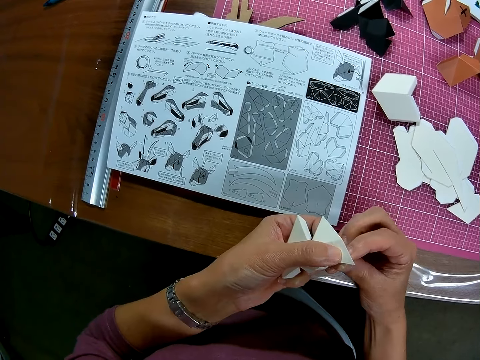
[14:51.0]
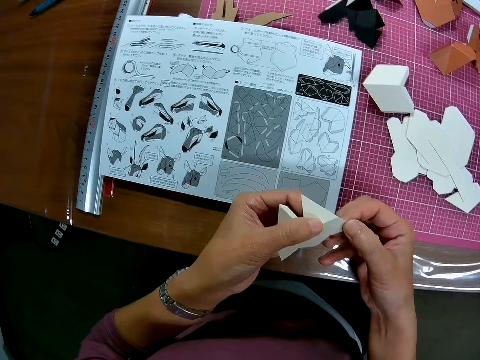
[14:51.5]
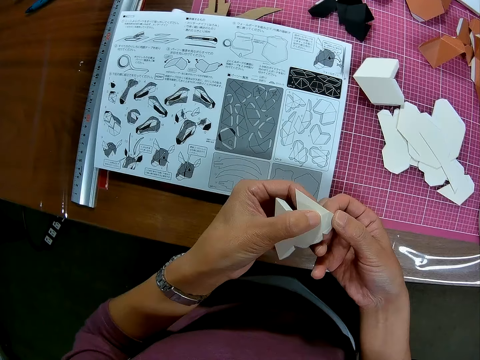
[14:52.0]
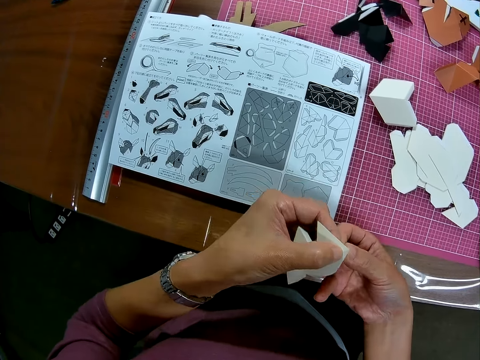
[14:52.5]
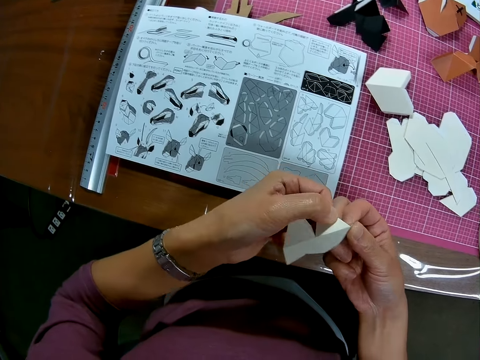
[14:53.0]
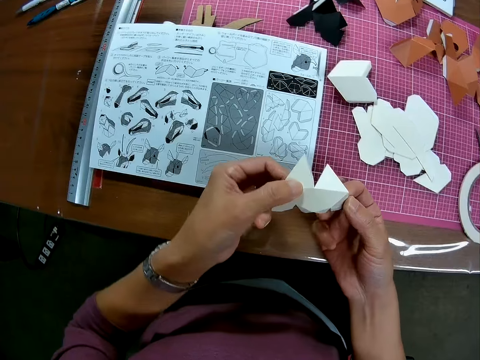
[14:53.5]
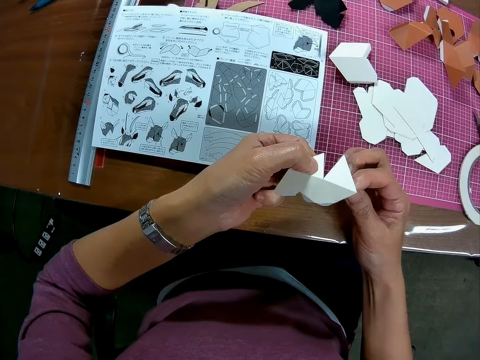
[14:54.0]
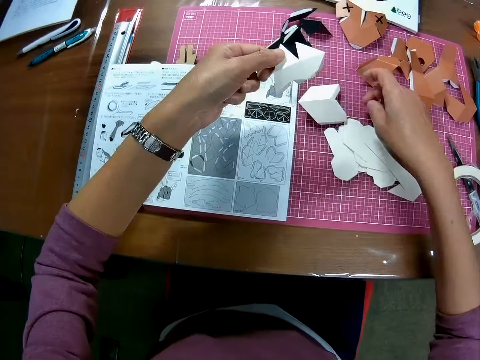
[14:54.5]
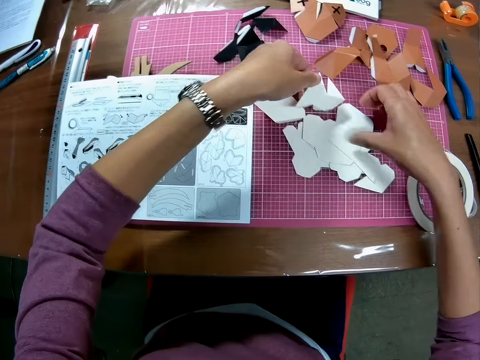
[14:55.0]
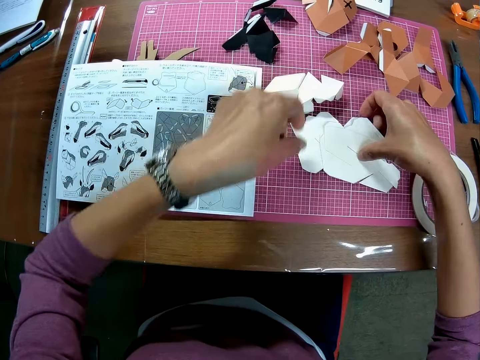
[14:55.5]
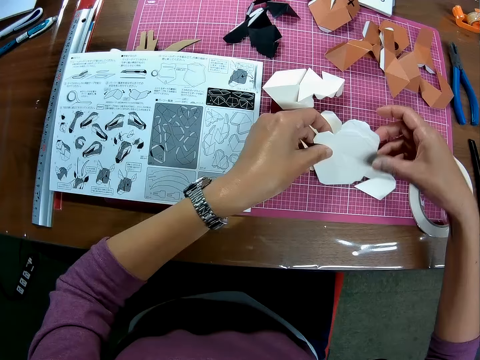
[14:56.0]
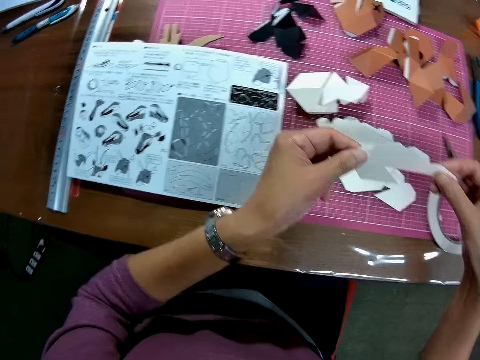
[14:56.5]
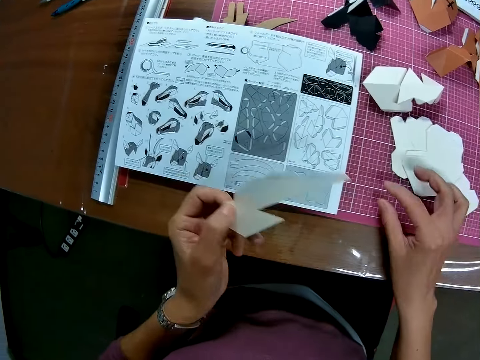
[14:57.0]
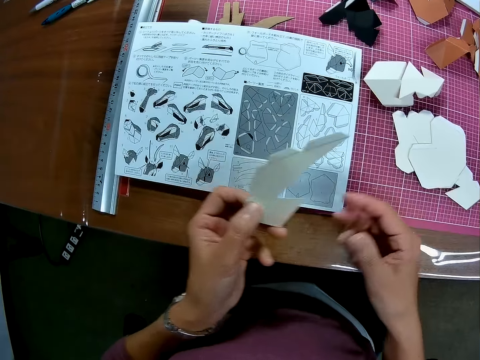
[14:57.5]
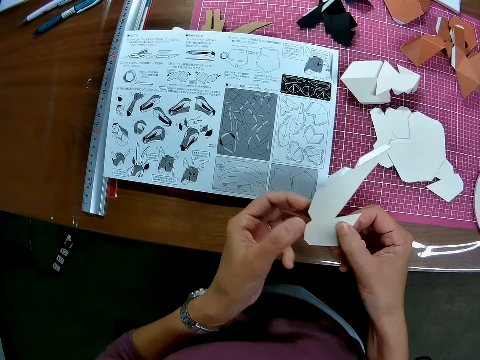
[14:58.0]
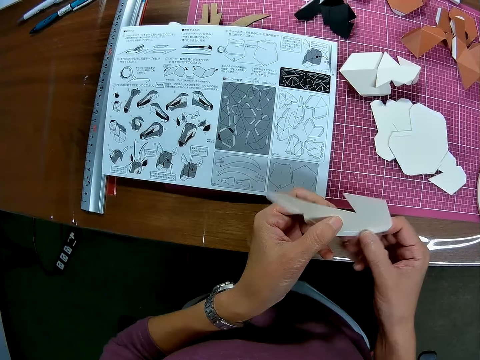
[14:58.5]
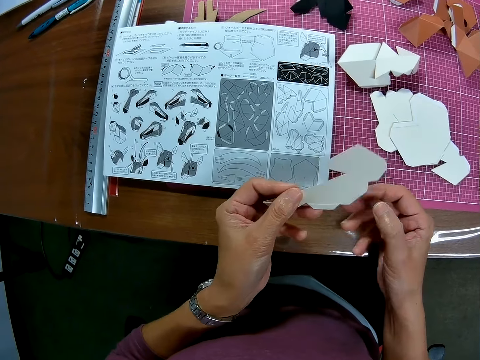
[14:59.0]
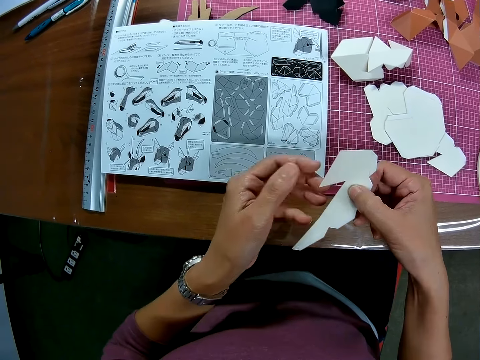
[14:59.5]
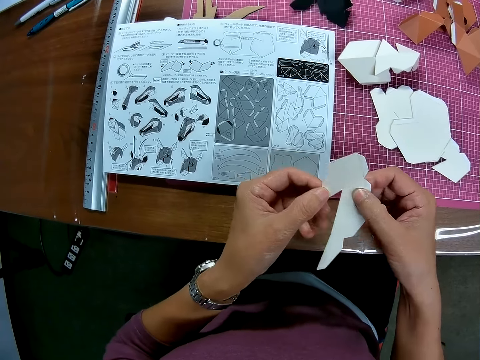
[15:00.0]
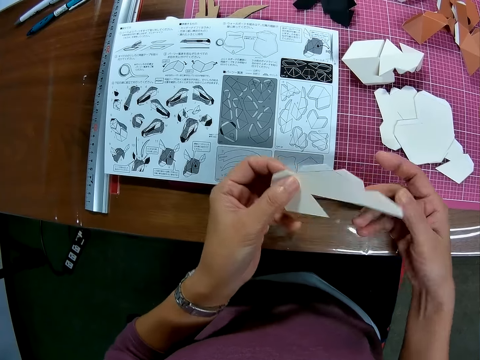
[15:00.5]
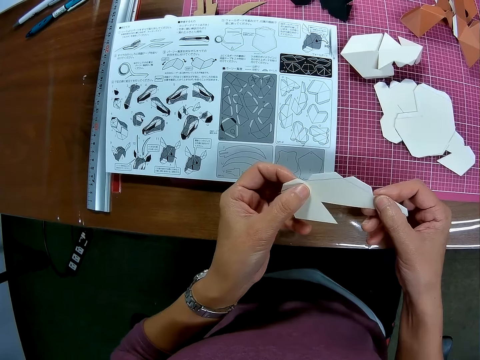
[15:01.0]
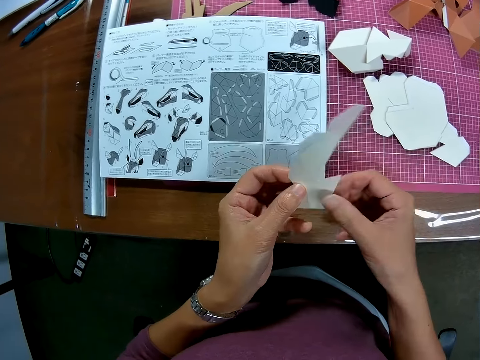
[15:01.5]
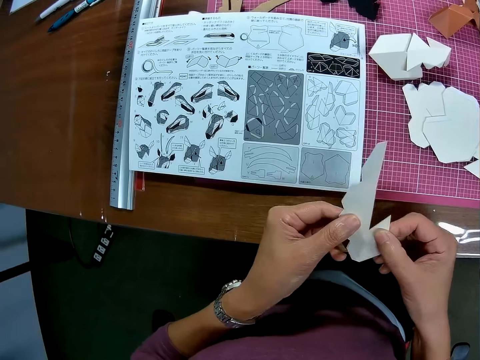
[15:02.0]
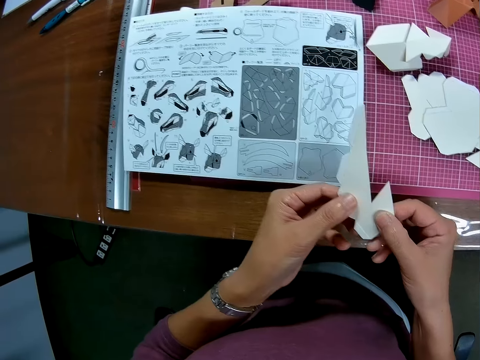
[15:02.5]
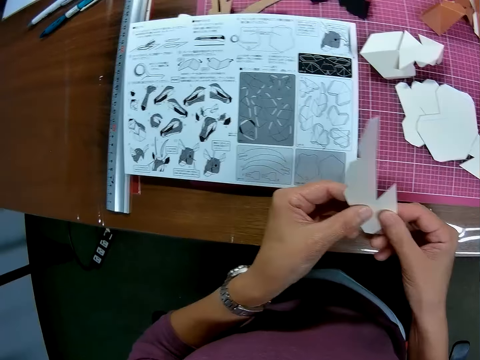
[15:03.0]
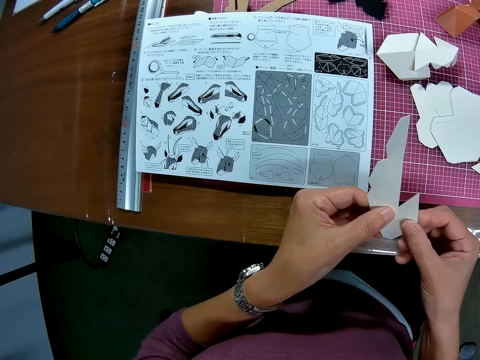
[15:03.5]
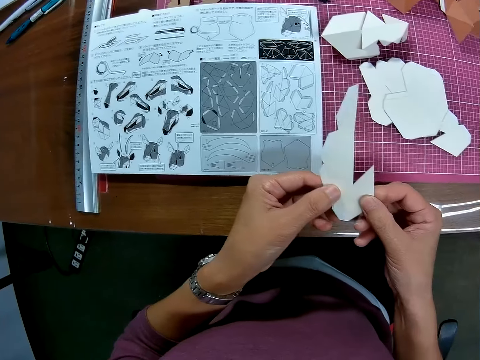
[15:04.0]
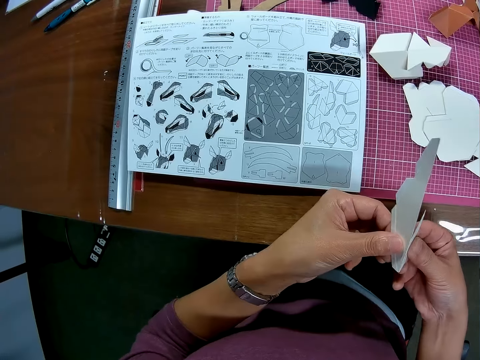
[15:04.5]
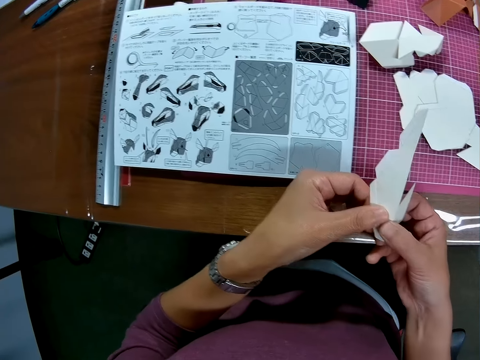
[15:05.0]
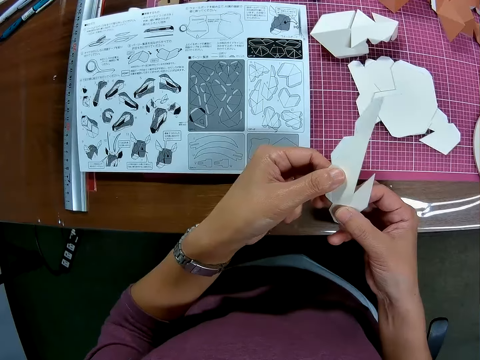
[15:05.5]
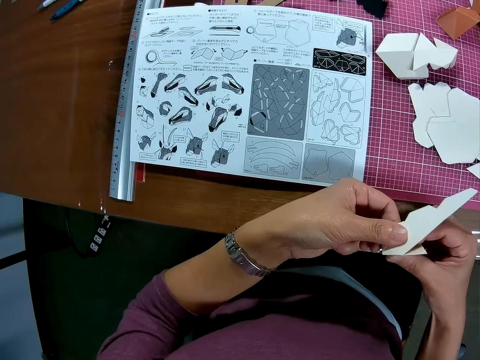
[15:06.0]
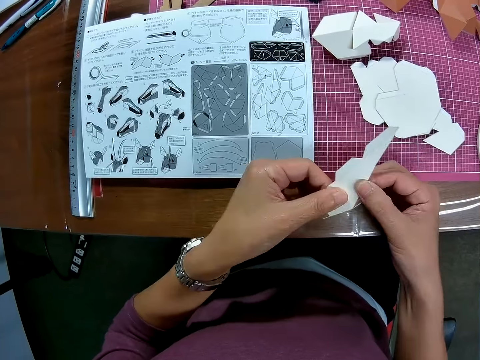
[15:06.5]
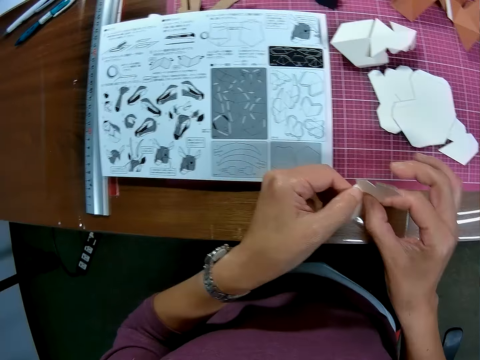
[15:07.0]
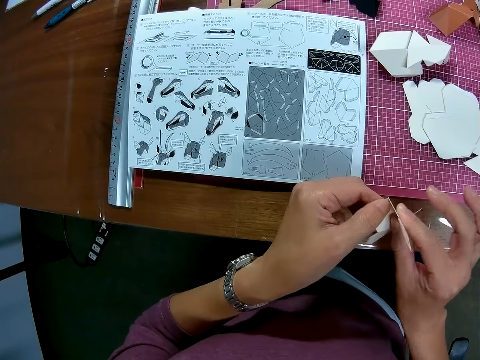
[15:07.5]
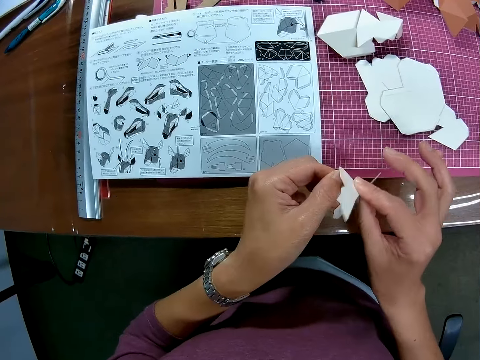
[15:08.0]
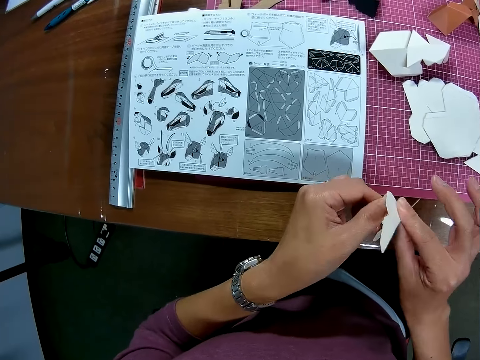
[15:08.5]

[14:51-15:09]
The camera wearer drops the paper on the table with his left hand. He picks up another paper on the table. He turns the paper with both hands and folds the paper with both hands.

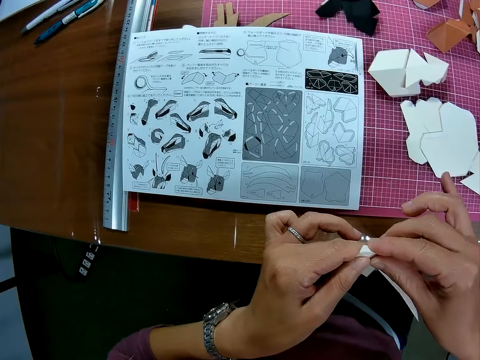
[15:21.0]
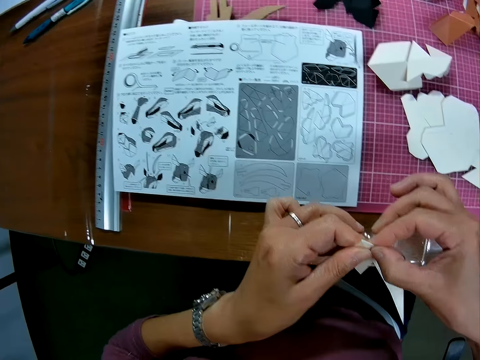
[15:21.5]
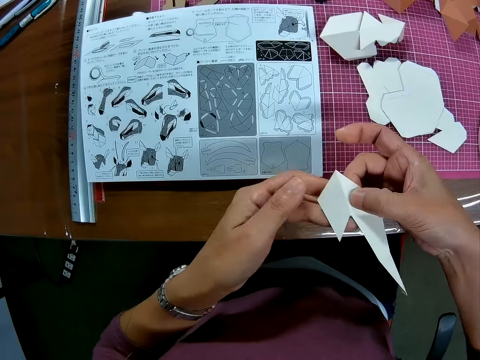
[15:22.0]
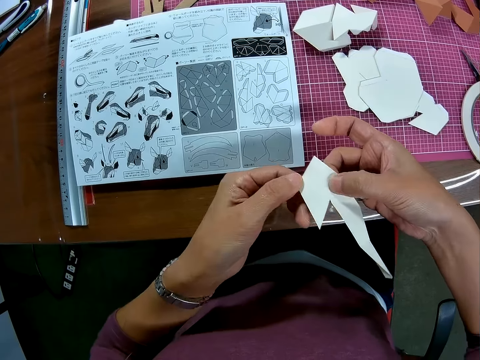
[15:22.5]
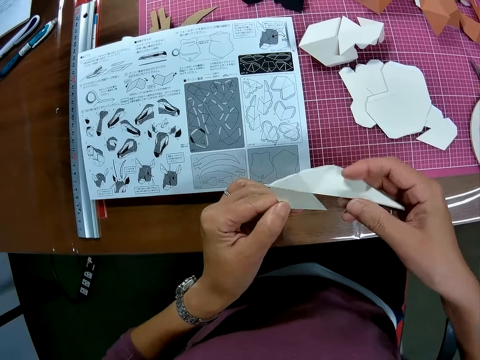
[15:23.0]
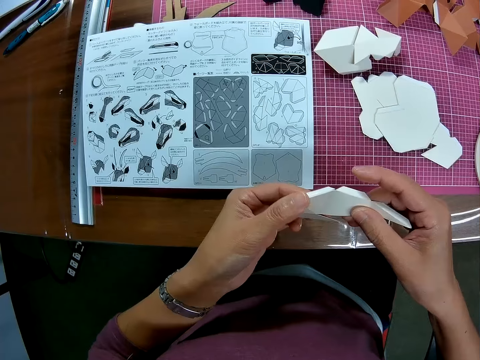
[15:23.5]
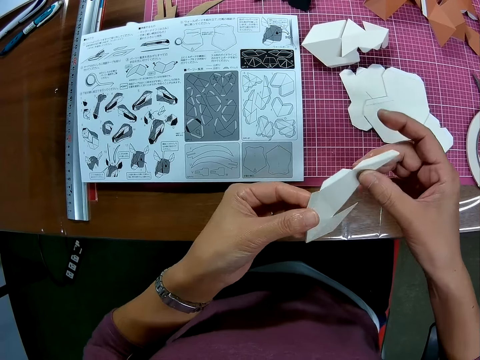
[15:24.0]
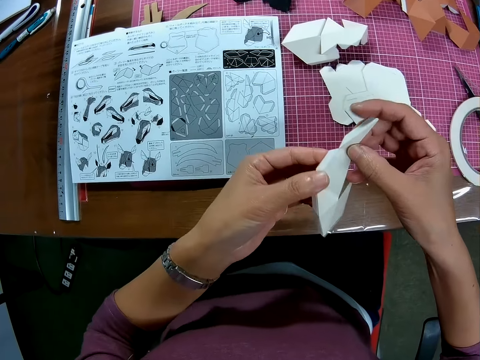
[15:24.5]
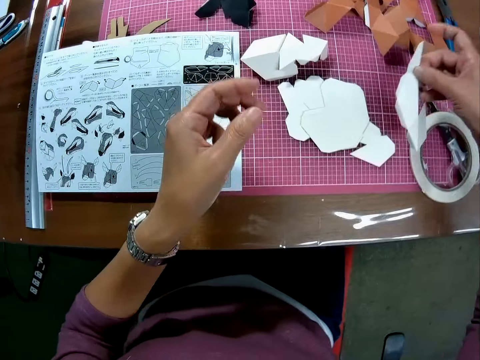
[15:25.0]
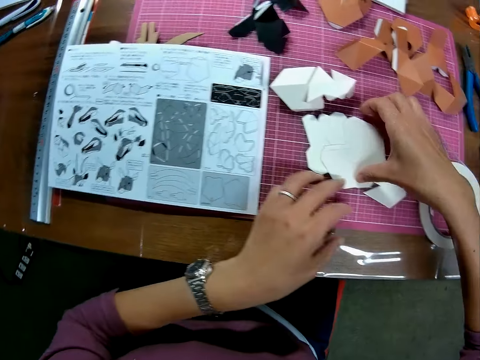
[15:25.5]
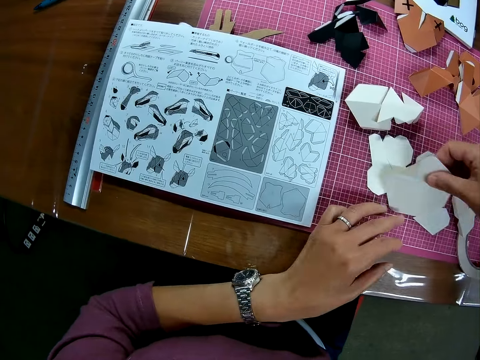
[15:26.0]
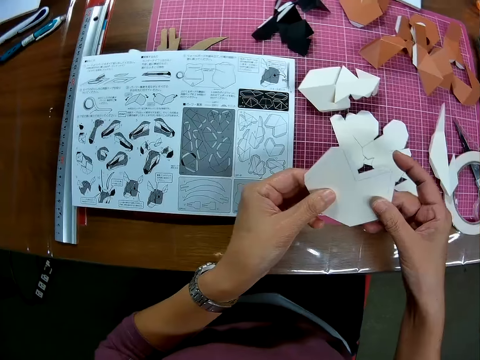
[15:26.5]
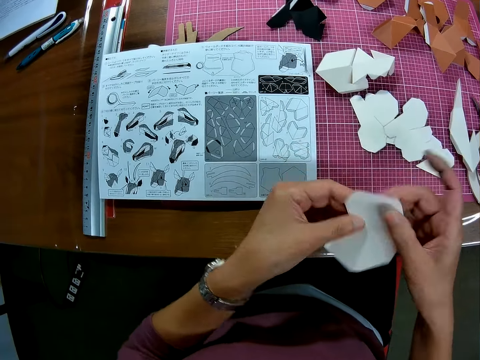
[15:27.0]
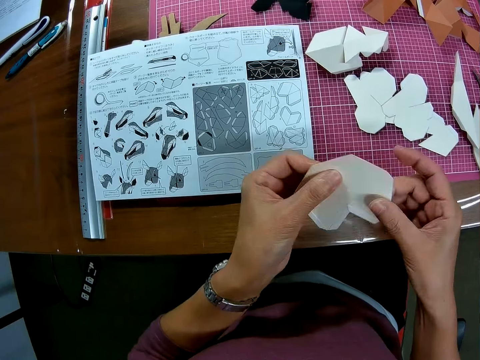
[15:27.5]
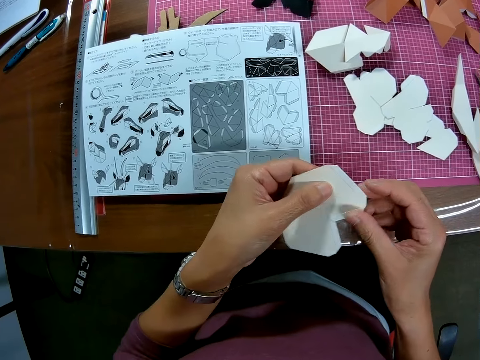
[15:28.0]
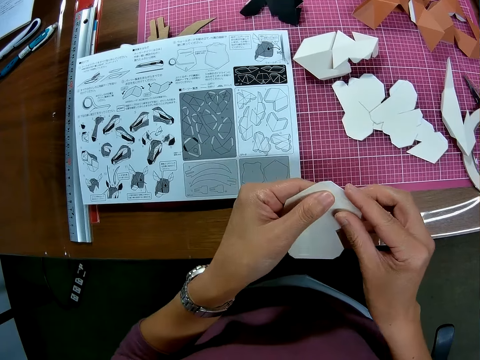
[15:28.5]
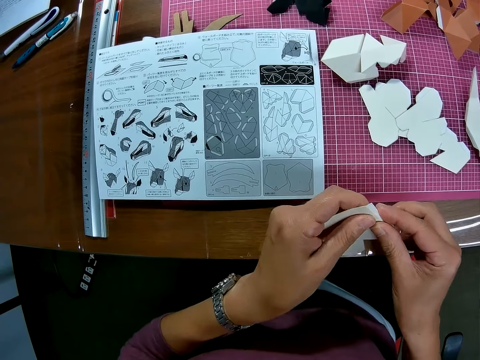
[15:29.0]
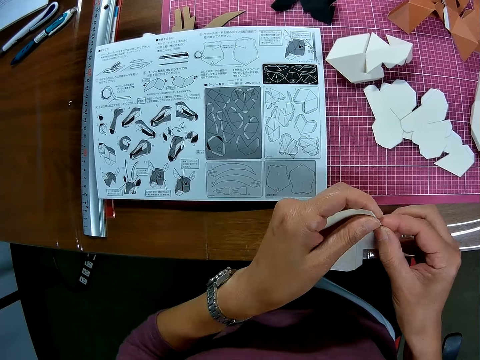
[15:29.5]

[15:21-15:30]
The camera wearer stares at the woodcraft. He drops the paper on the table with his right hand. He picks up another paper on the table. He turns the paper with both hands and folds the paper with both hands.
